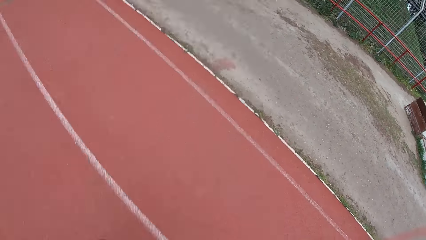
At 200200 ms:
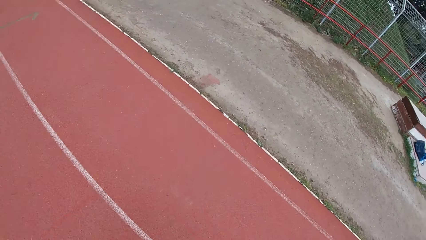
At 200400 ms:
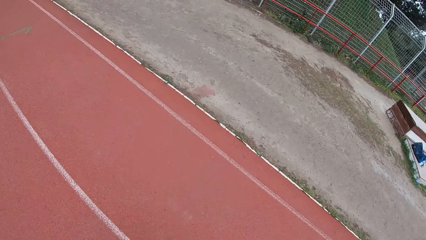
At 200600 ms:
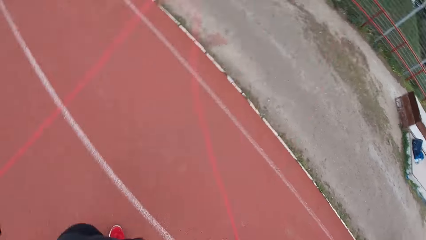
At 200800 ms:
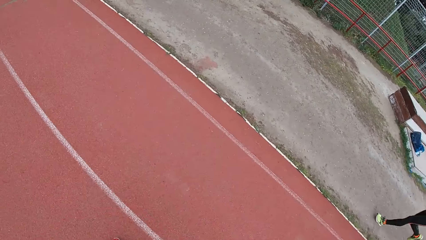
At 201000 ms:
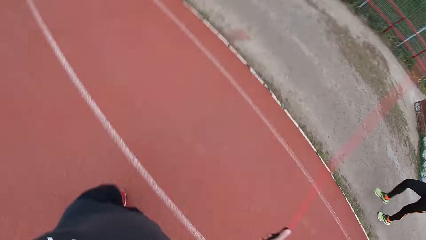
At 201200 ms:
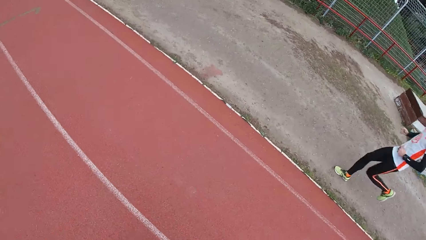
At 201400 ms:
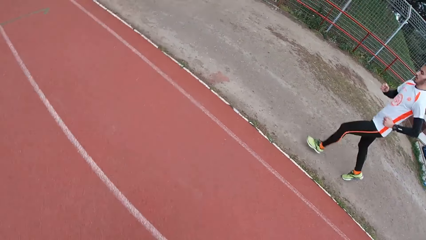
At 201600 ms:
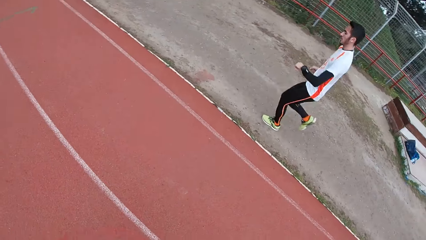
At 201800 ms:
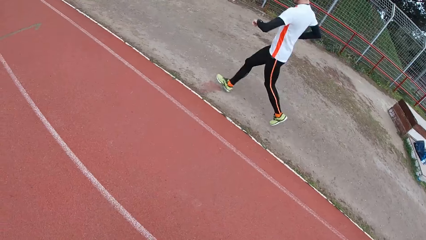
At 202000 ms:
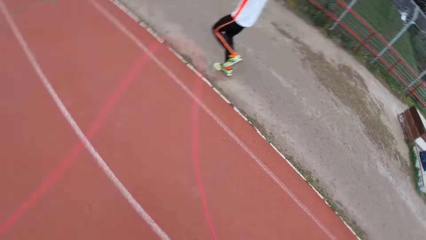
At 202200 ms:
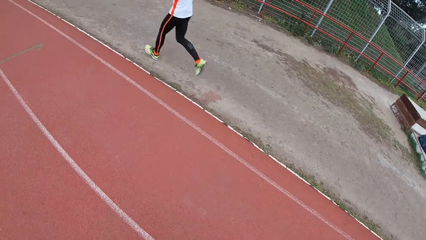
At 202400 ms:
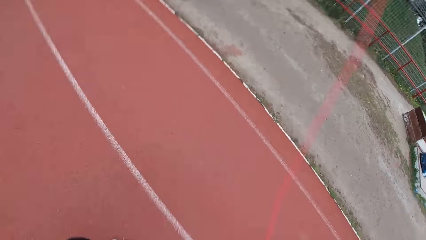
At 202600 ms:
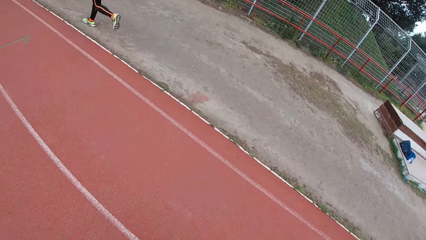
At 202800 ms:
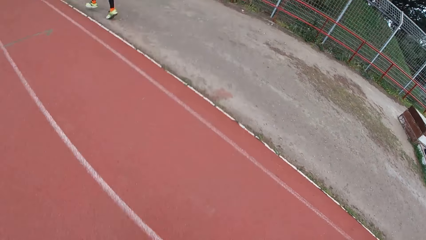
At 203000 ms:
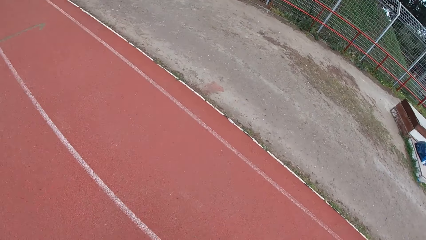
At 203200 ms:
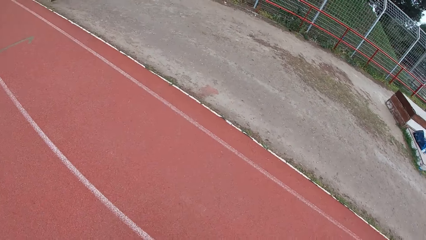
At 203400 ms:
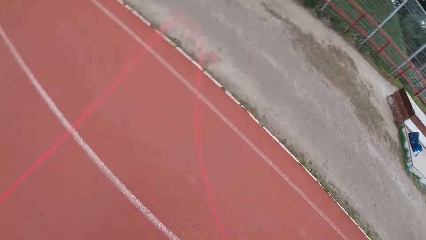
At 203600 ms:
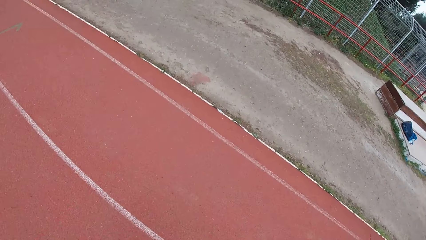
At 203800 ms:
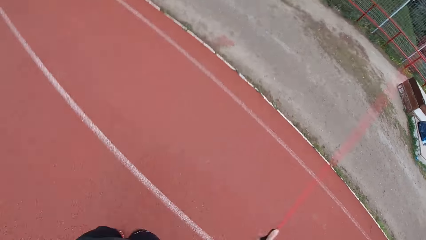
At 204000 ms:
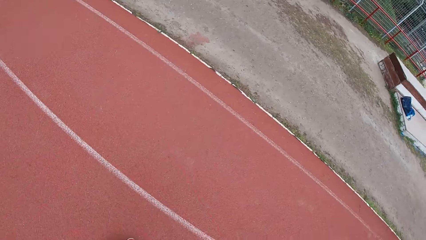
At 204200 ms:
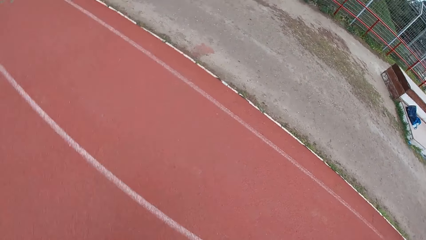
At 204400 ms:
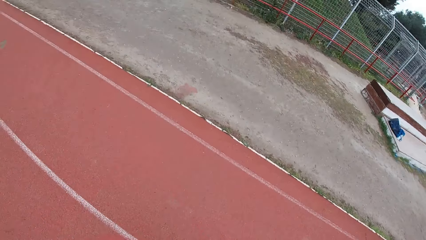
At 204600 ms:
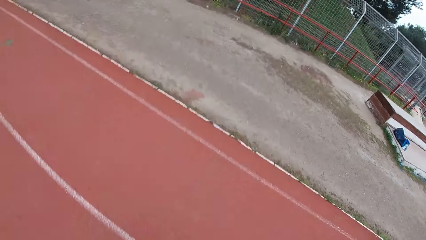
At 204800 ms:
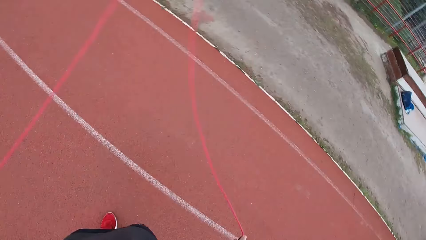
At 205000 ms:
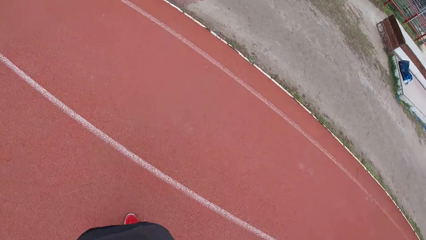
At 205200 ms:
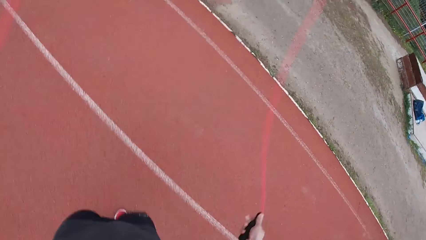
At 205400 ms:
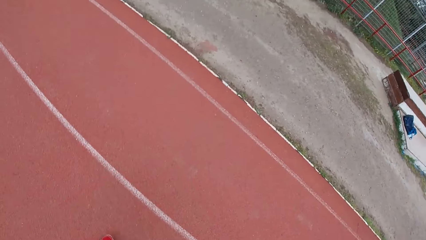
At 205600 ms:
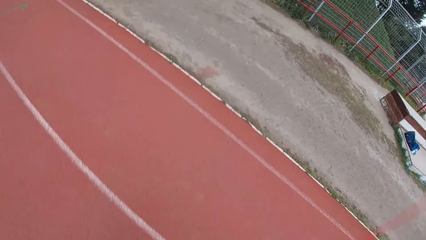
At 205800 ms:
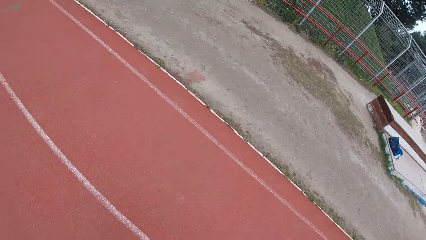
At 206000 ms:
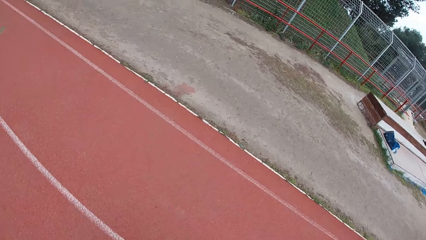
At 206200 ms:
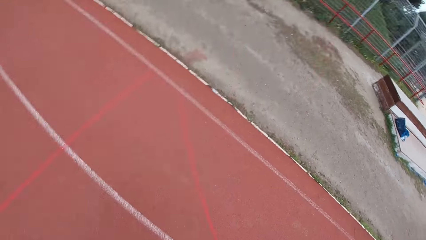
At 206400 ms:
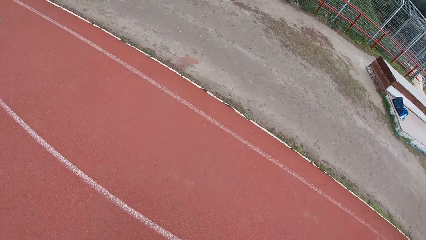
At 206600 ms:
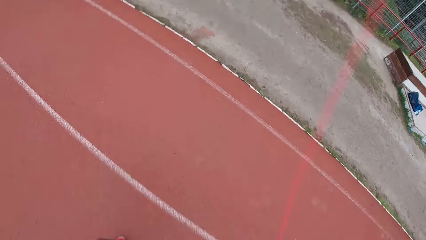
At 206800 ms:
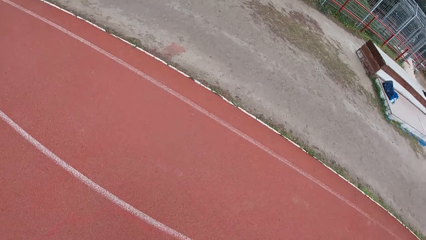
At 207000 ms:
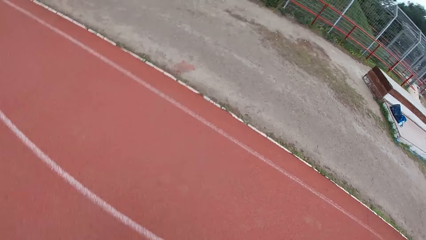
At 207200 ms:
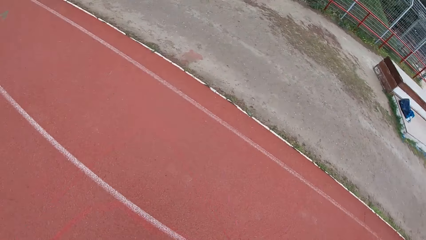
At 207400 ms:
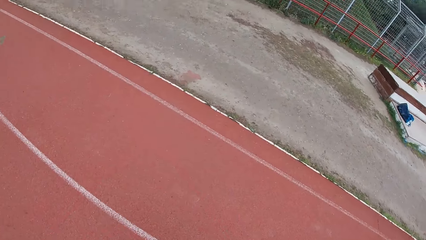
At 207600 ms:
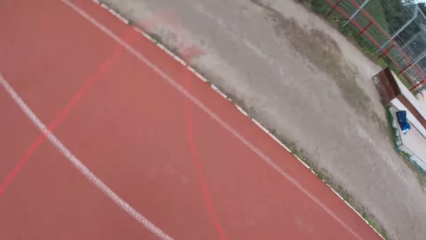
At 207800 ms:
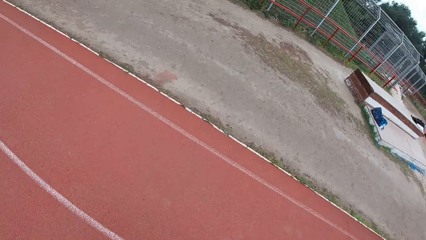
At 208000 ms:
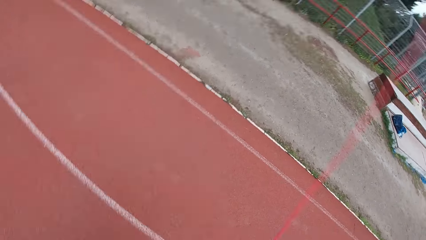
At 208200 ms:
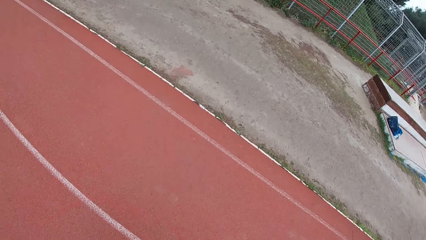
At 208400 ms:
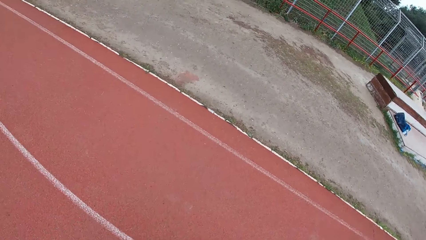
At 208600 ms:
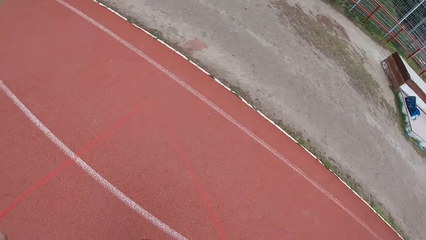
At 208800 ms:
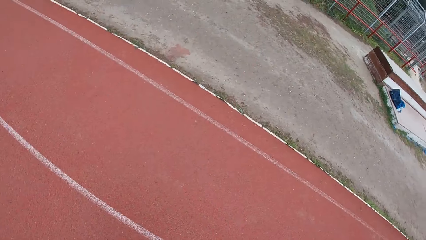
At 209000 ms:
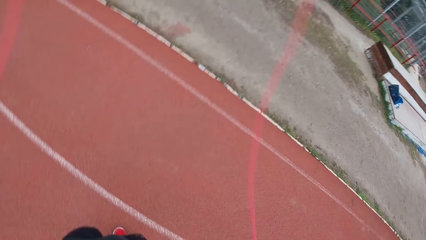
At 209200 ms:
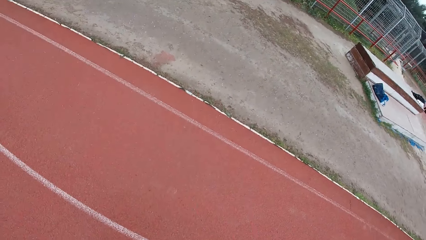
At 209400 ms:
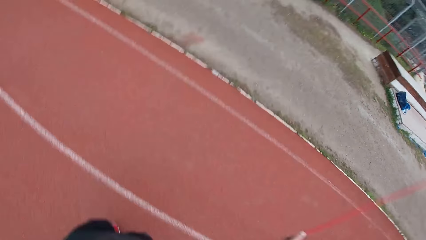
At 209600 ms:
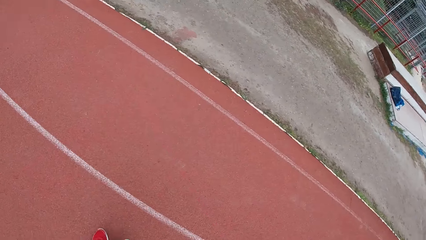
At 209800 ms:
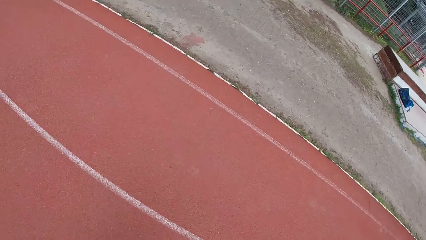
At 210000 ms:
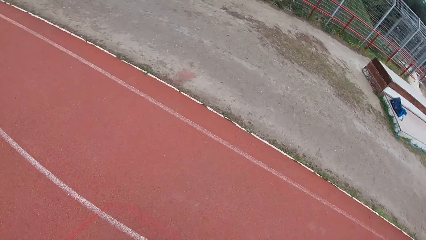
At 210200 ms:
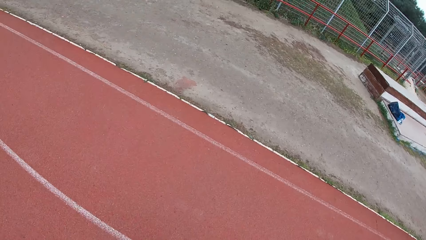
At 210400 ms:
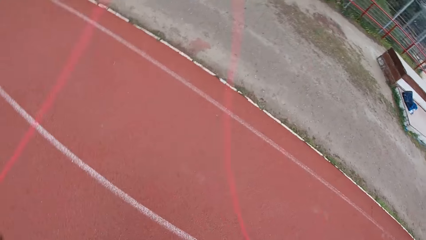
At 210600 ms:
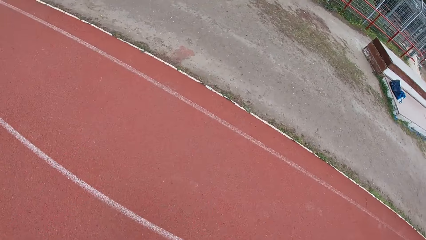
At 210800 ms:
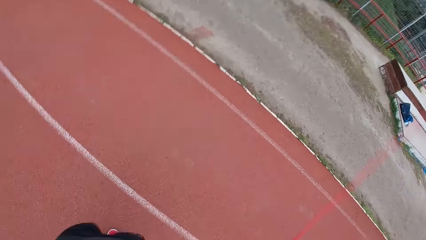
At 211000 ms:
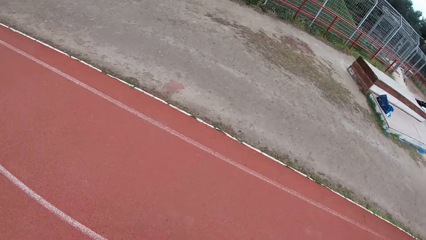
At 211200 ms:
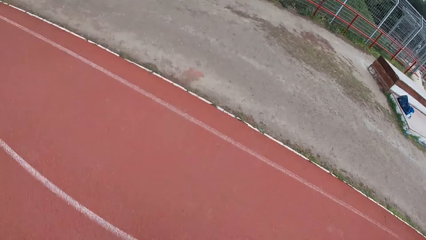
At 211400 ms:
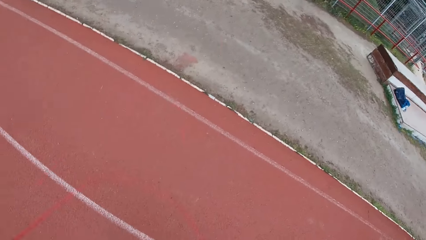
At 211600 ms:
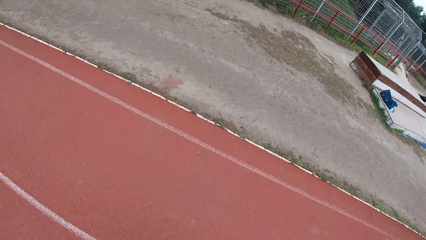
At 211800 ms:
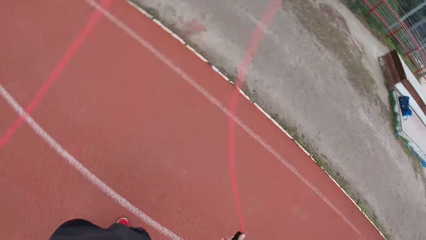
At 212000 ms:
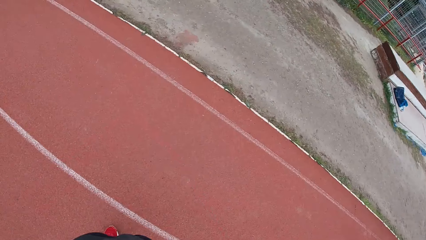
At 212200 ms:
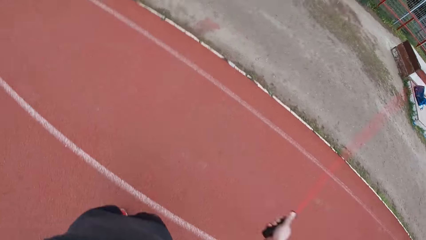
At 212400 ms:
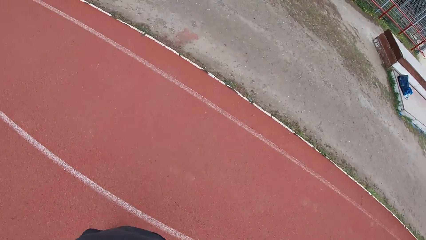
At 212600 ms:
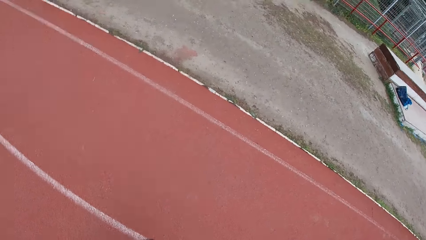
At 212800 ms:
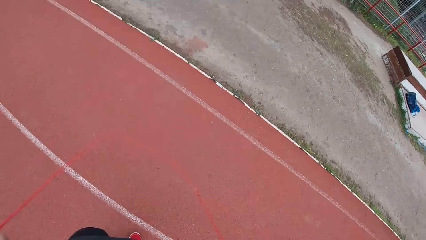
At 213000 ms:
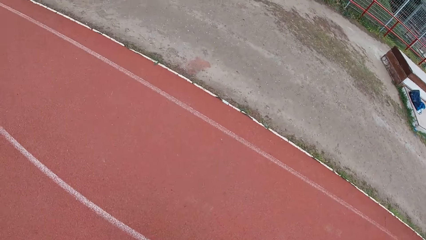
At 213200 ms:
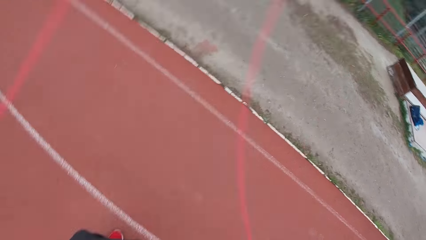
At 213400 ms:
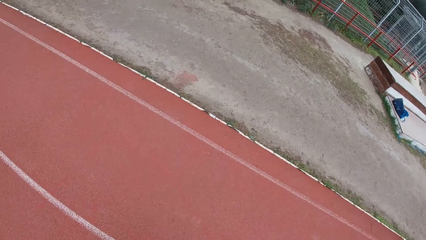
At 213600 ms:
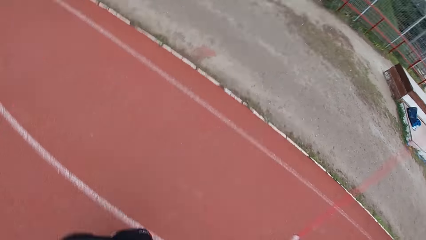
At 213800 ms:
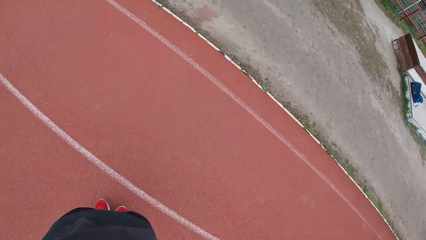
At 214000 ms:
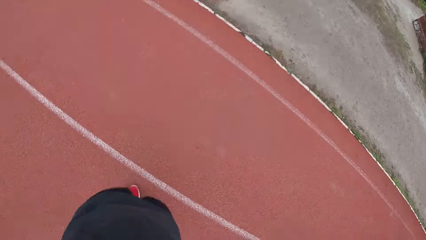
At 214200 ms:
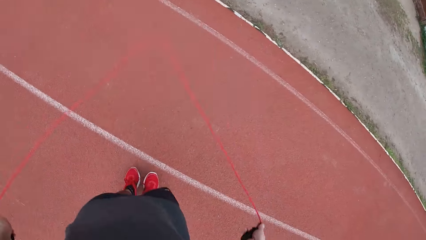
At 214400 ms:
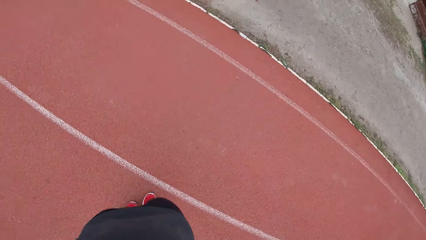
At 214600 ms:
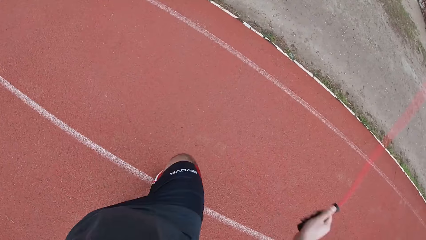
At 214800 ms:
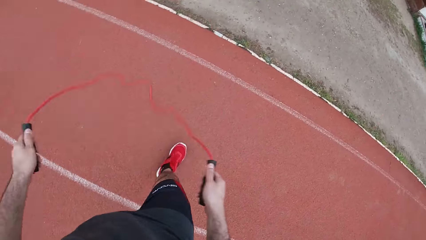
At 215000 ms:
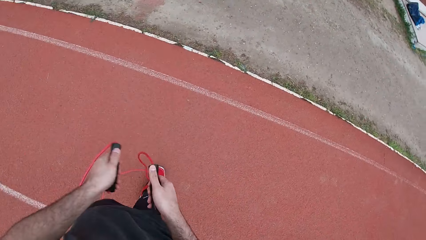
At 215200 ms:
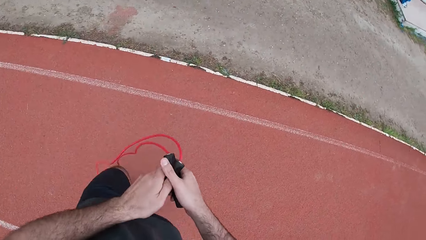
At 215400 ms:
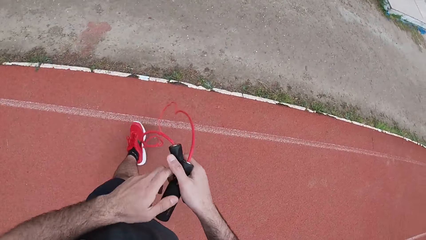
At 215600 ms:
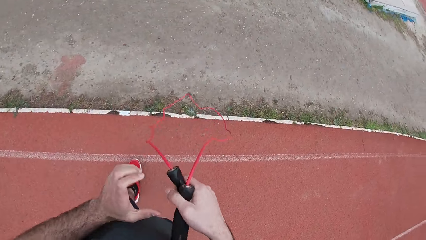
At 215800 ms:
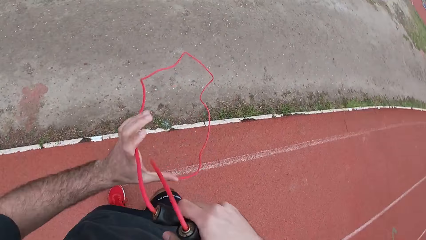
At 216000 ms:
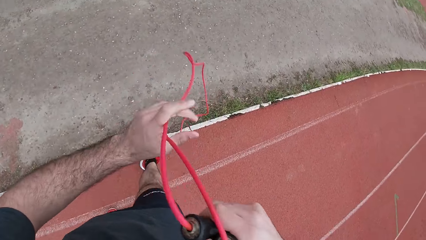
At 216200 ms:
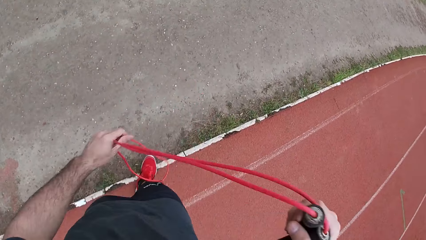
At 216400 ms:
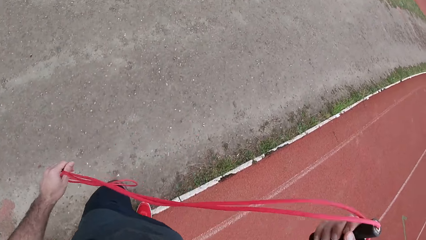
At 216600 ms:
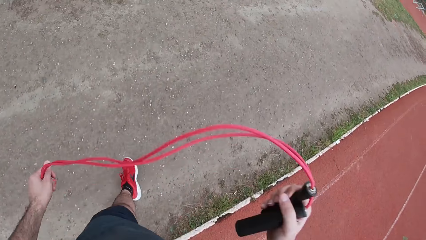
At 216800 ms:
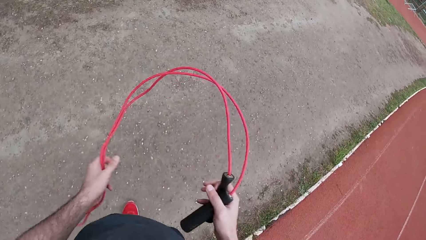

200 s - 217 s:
The man jogs past the camera wearer. The camera wearer stops jumping the rope. He passes the skipping rope from his left hand to his right hand. He holds the skipping rope in his right hand with his left hand.
